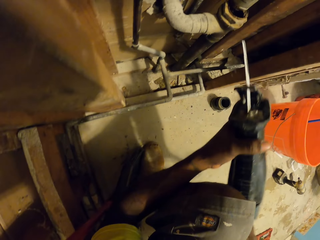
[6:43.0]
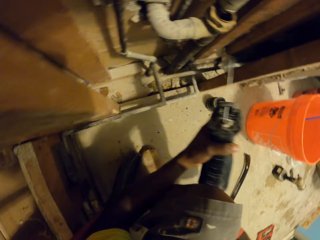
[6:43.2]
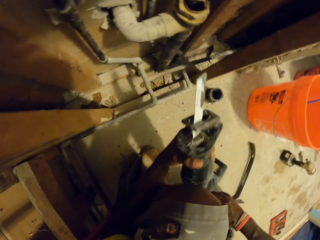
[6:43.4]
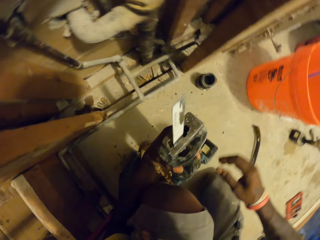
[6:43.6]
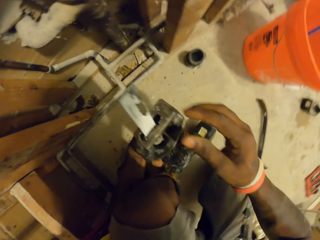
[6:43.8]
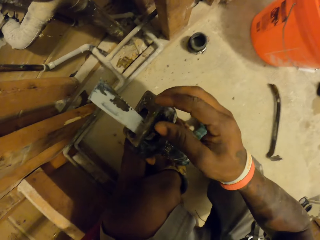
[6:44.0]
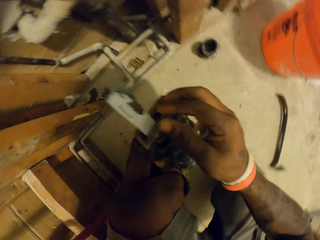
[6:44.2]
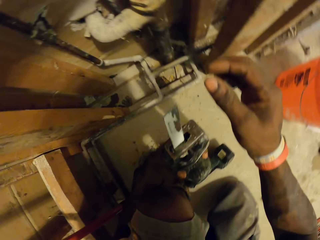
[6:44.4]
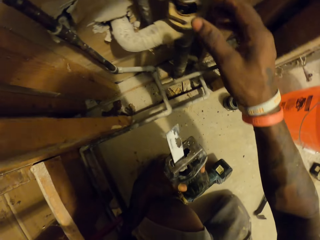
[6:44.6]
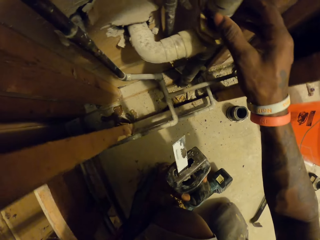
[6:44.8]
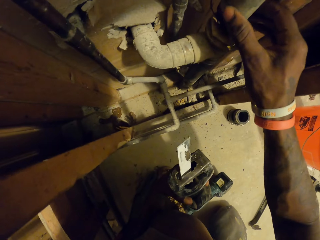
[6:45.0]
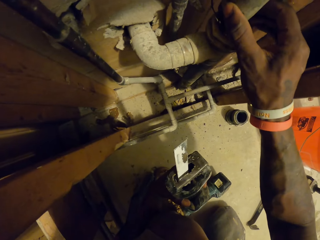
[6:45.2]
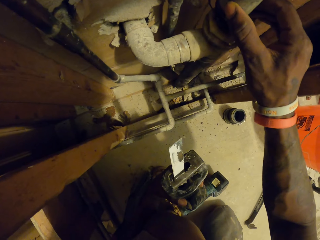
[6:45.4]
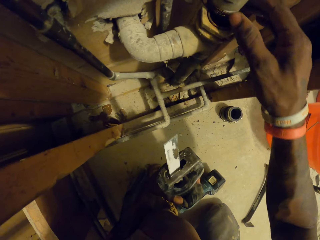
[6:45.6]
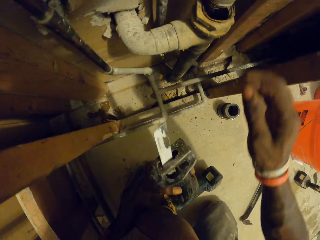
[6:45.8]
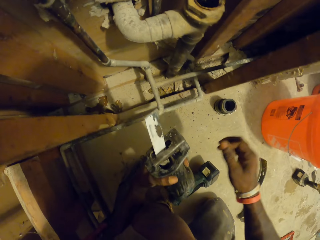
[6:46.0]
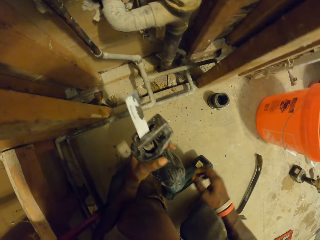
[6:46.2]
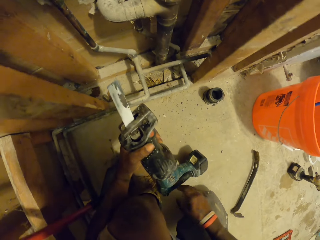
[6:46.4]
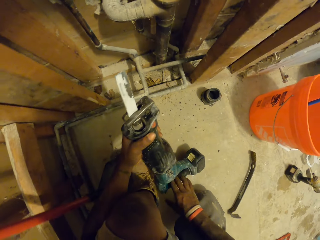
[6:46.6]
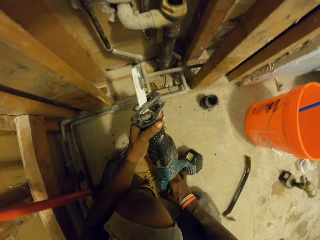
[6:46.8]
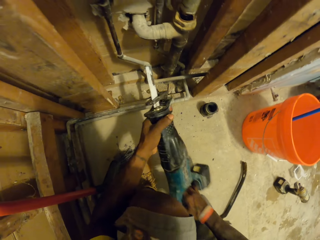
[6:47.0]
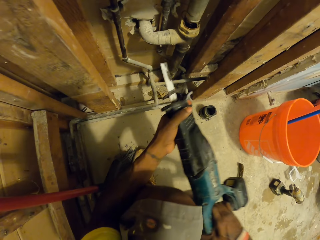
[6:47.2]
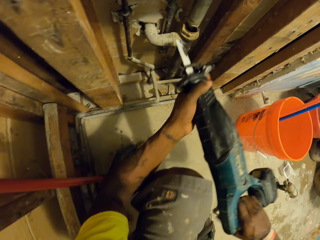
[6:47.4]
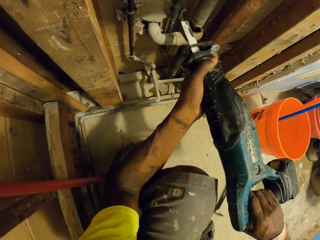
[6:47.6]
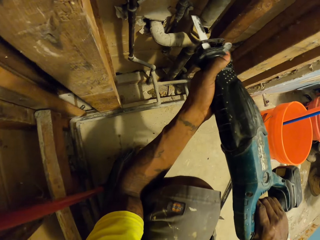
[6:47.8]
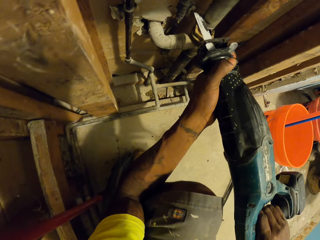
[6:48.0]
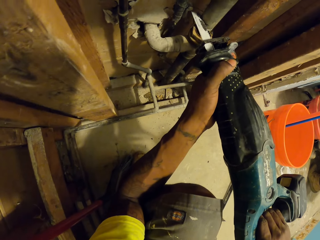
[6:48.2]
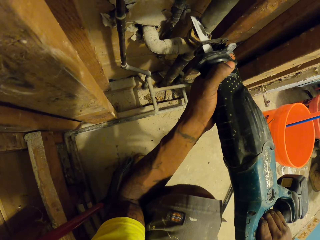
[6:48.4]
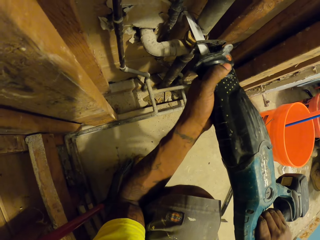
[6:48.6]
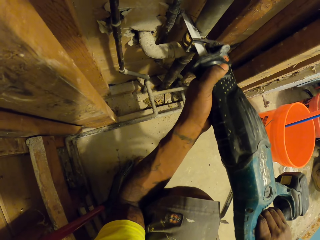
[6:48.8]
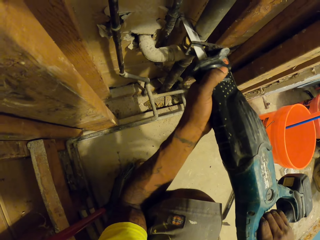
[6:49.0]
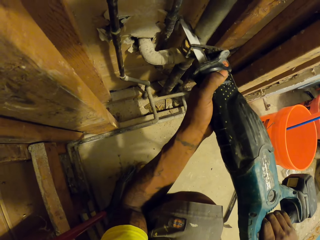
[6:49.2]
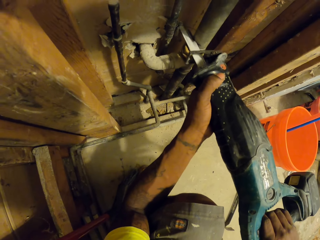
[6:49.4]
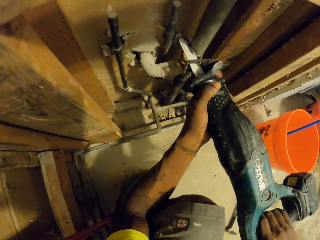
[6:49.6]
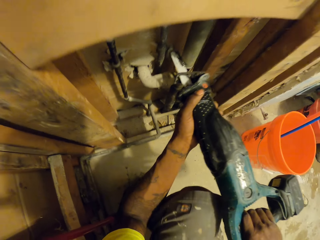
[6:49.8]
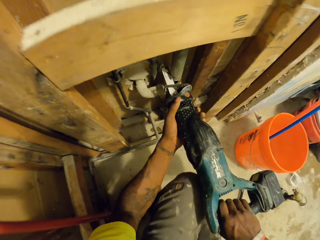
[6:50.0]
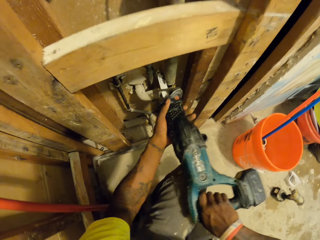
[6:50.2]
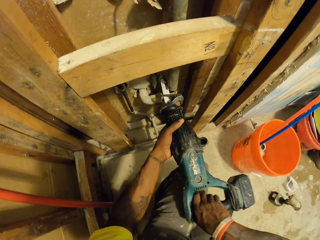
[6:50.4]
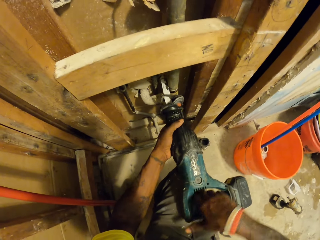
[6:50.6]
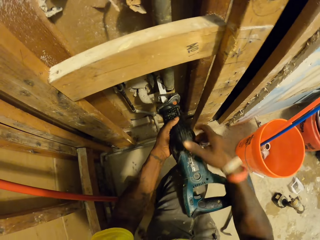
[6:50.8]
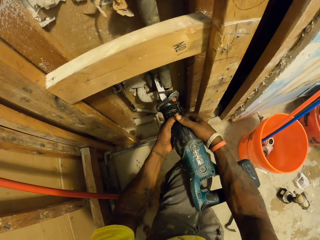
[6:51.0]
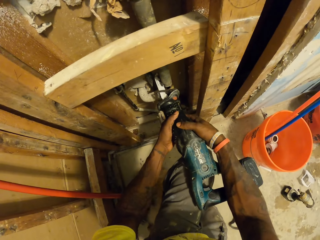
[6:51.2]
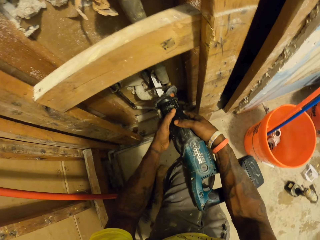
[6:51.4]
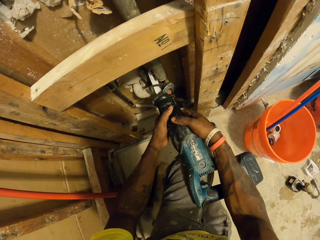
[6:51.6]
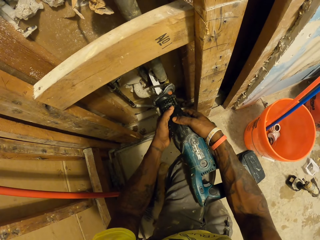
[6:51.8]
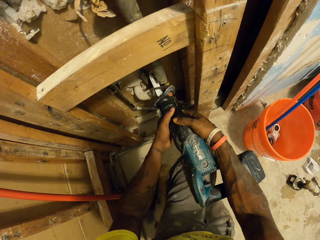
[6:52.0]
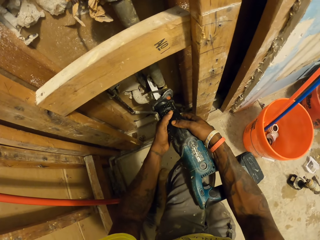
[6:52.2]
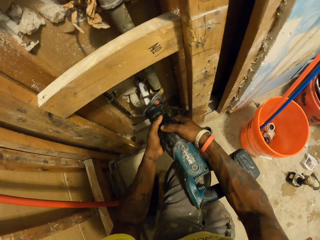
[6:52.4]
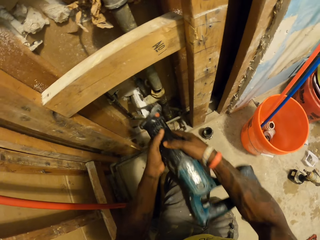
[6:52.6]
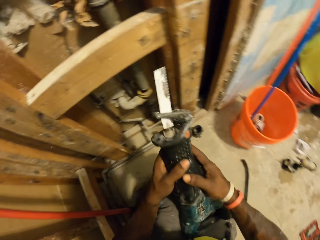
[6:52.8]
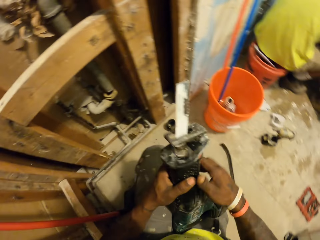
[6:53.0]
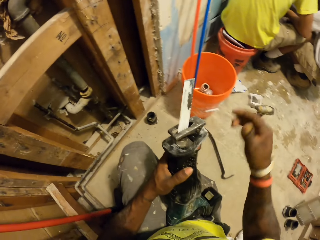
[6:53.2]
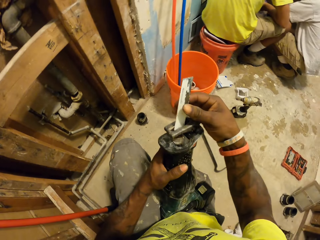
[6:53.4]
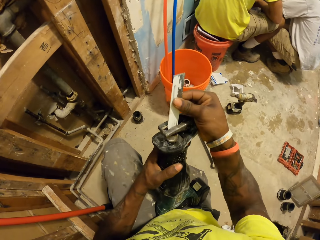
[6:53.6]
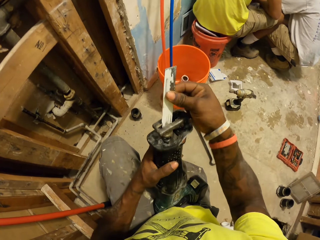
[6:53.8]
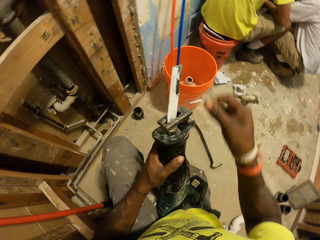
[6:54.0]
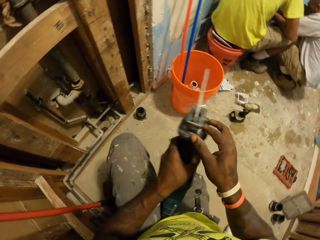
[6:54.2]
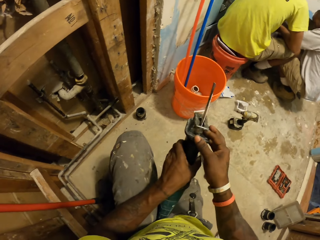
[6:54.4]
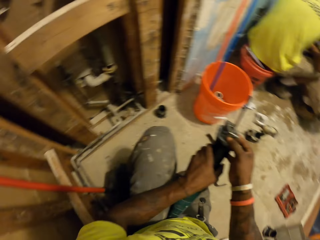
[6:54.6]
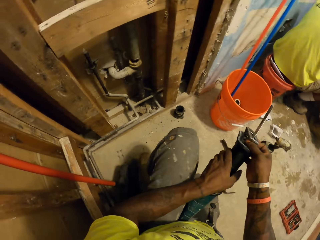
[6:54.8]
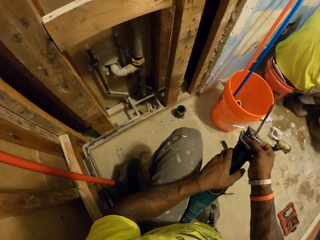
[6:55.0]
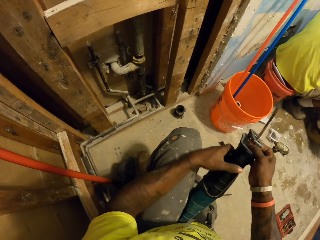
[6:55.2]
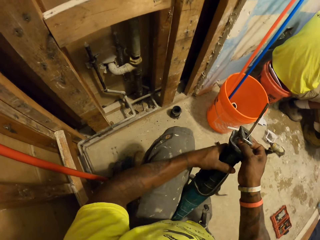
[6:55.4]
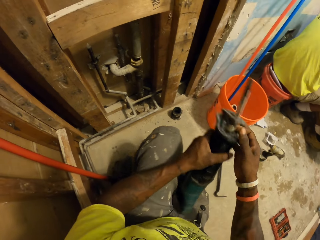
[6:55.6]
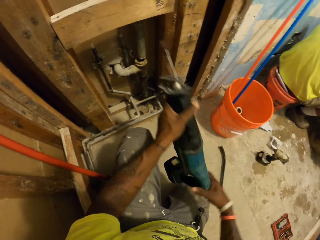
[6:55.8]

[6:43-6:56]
The camera wearer drops the reciprocating saw on the floor with both hands. He adjusts a blade in the reciprocating saw in his right hand. He touches the pipe on the wall with his right hand. He carries the reciprocating saw from the floor with both hands. He places the reciprocating saw on the pipe on the wall with both hands. He cuts the pipe on the wall with the reciprocating saw in his hands. He holds the machine with both hands. He removes the reciprocating saw from the pipe on the wall with both hands. He adjusts the blade in the reciprocating saw in his right hand.

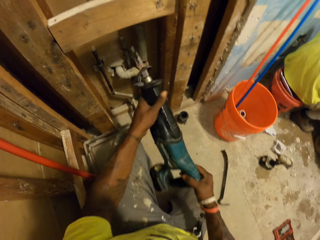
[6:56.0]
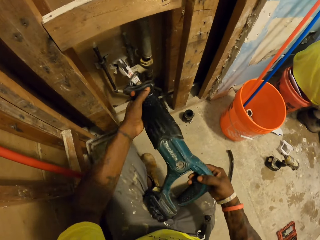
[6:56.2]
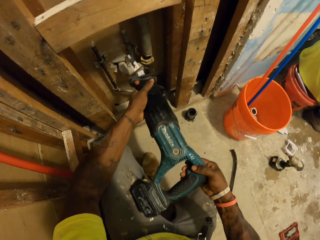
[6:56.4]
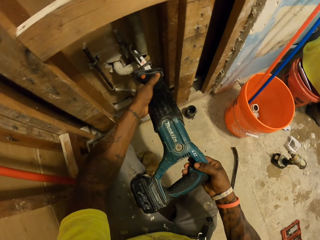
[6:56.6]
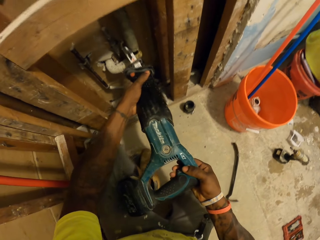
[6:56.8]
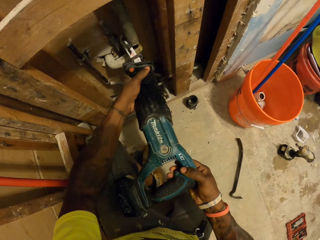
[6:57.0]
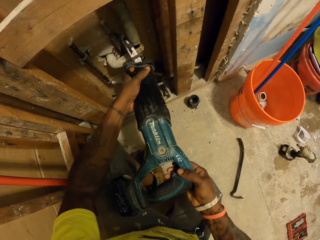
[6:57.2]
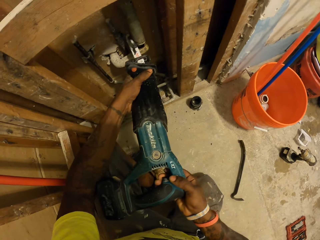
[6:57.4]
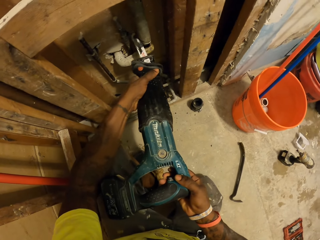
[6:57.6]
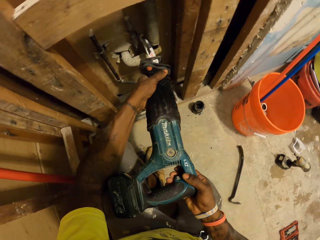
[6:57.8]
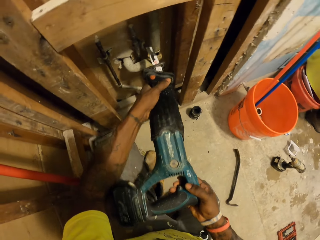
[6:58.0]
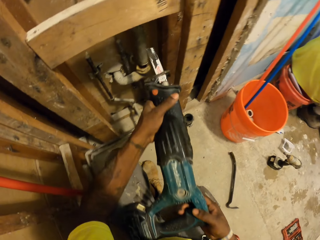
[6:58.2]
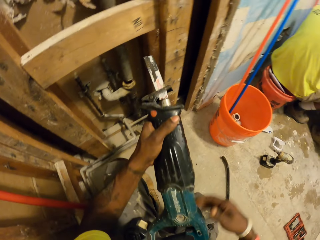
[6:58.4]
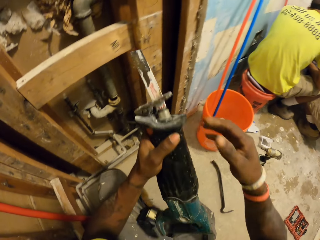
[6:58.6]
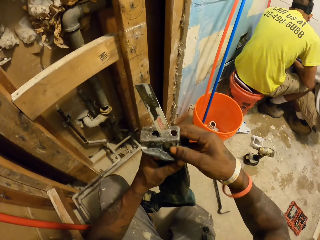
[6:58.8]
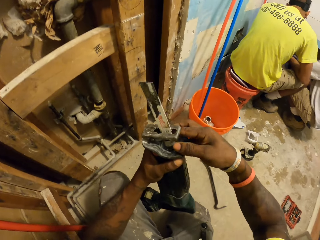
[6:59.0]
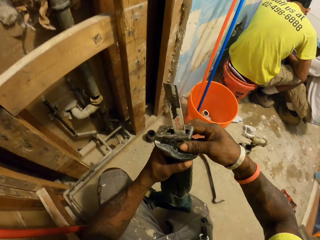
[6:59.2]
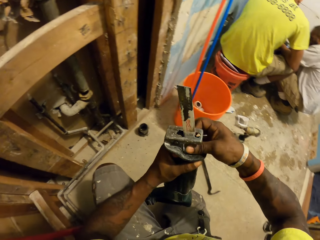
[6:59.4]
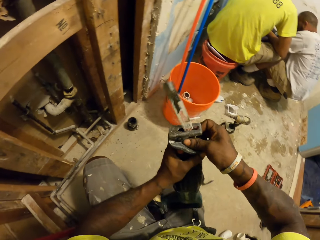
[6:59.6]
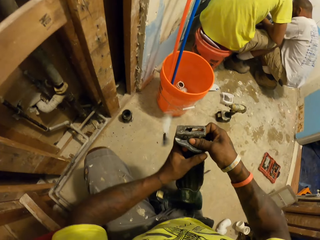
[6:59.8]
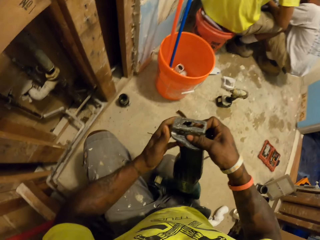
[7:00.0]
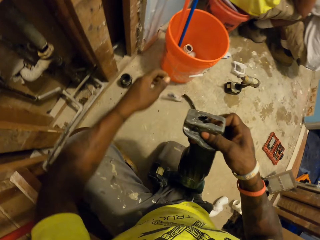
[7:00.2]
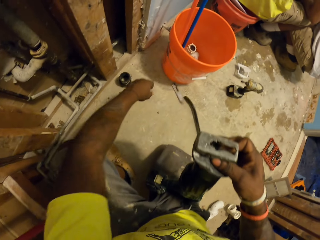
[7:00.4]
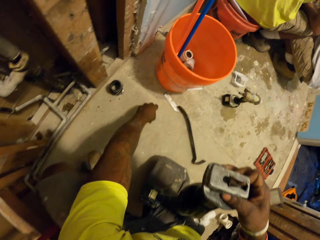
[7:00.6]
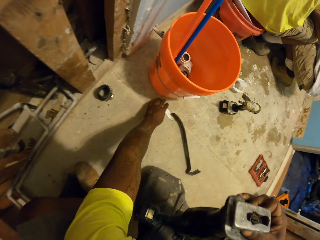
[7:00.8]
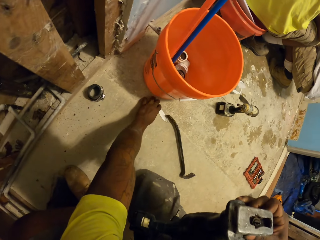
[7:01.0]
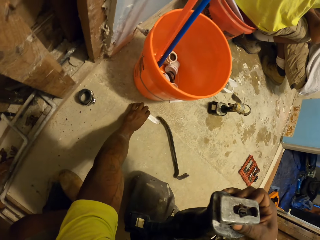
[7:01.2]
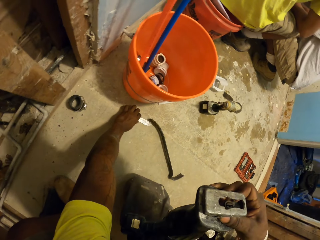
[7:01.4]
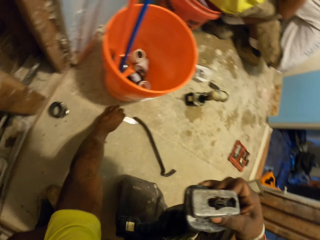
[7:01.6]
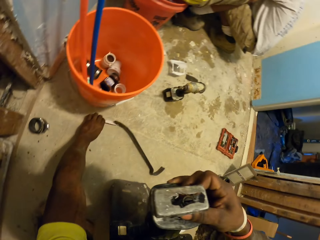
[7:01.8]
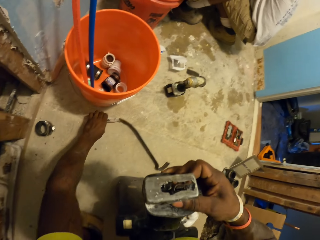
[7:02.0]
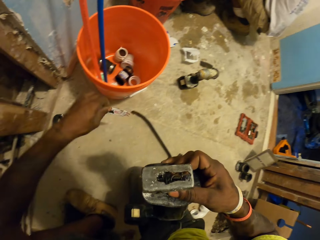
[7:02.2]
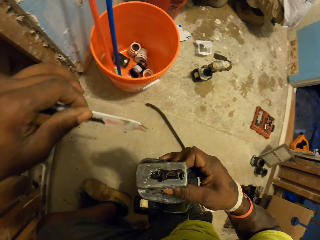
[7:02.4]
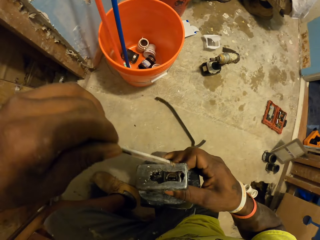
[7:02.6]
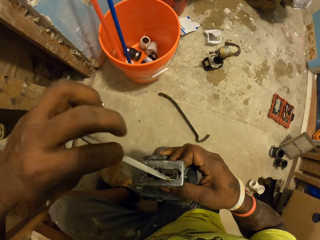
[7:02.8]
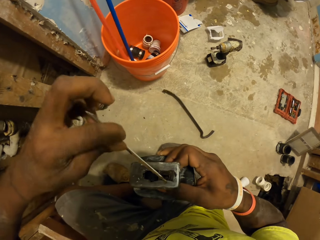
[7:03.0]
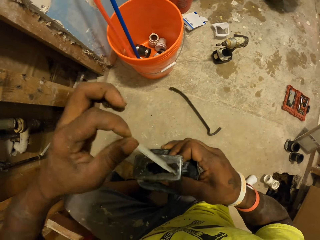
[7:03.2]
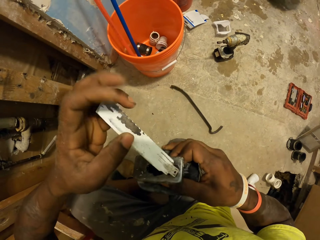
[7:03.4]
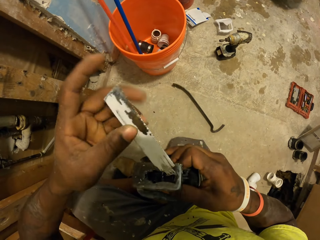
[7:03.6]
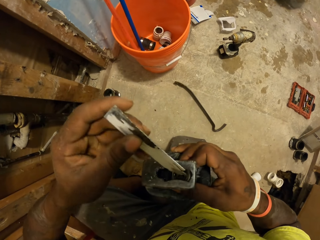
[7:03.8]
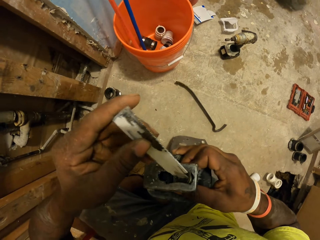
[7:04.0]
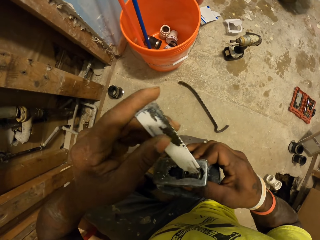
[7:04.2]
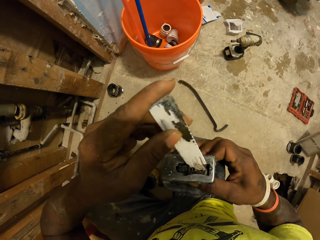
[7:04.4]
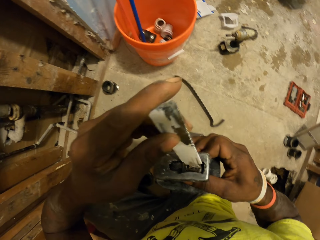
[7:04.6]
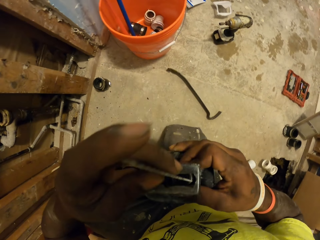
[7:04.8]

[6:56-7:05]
The camera wearer places the reciprocating saw on the pipe on the wall with both hands. He cuts the pipe on the wall with the reciprocating saw in his hands. He removes the reciprocating saw from the pipe on the wall with both hands. He adjusts the blade in the reciprocating saw in his right hand. He drops the blade in the reciprocating saw in his right hand on the floor. He picks up the blade from the floor with his left hand. He fixes the blade in the reciprocating saw in his right hand with his left hand.
